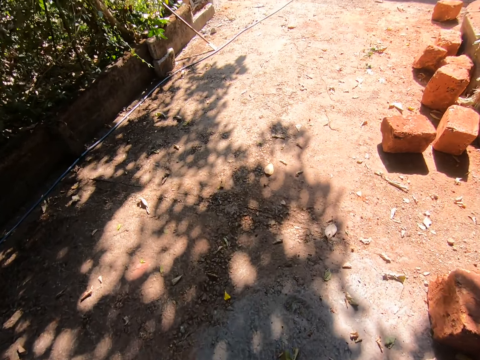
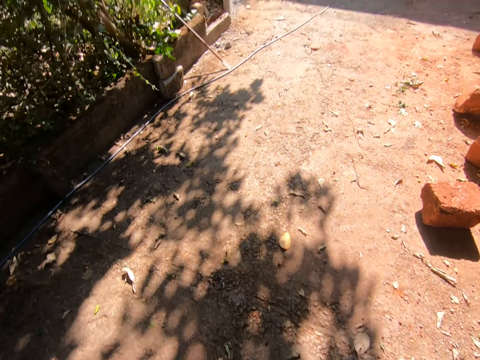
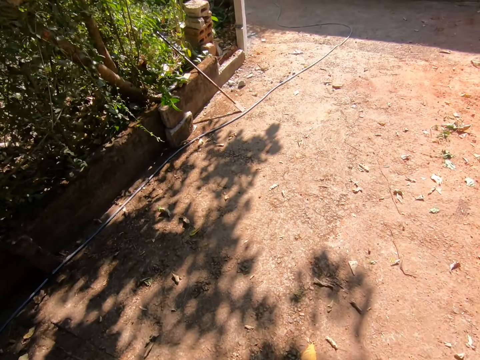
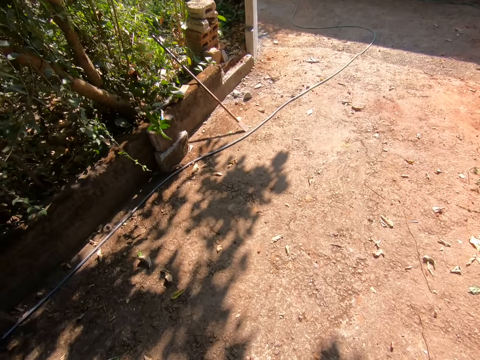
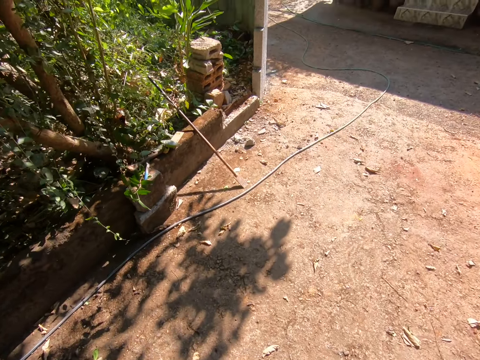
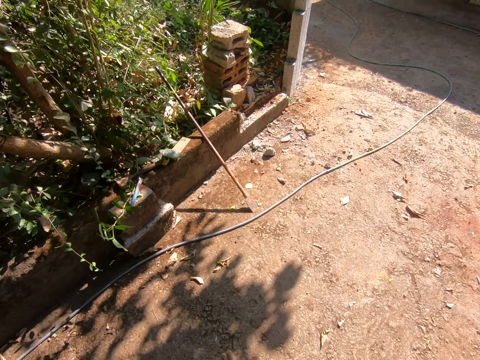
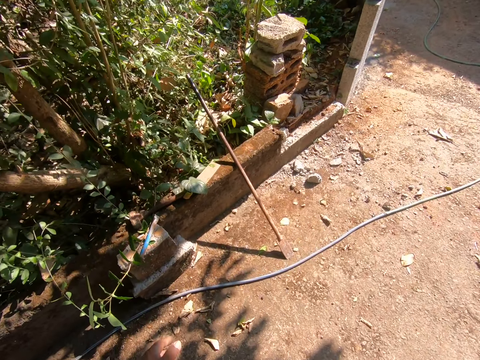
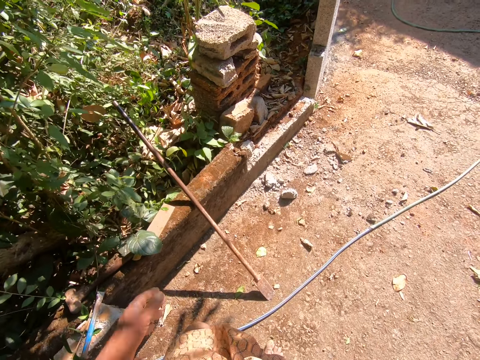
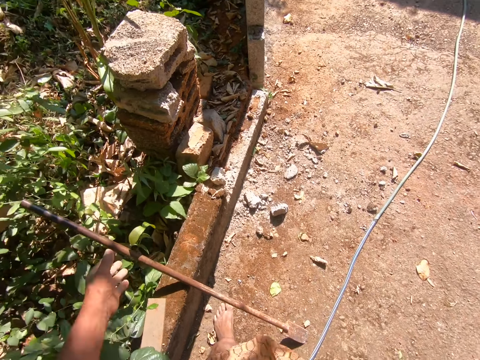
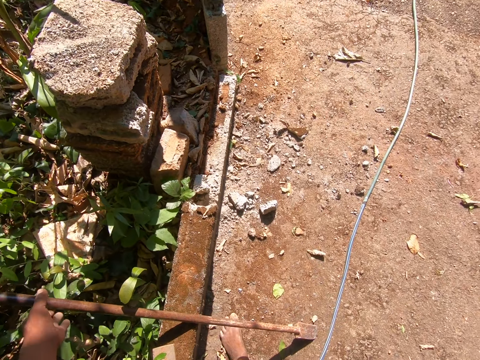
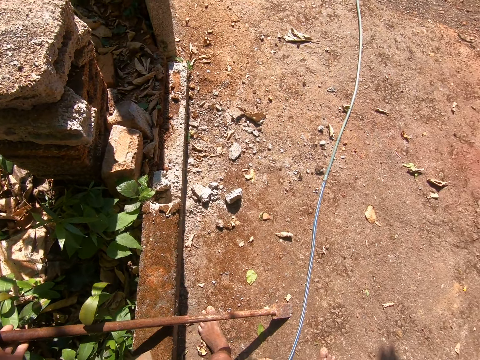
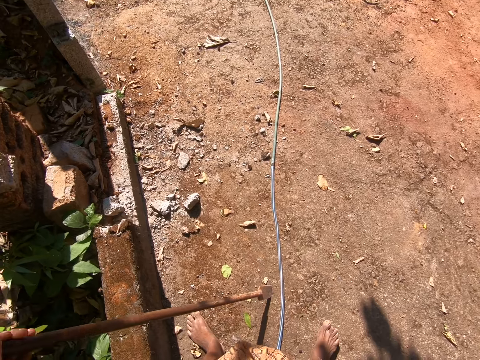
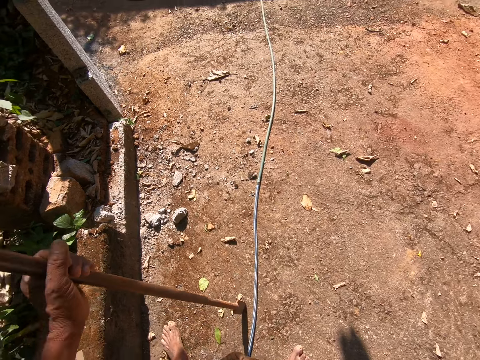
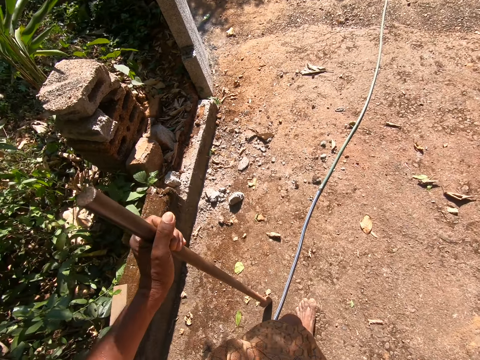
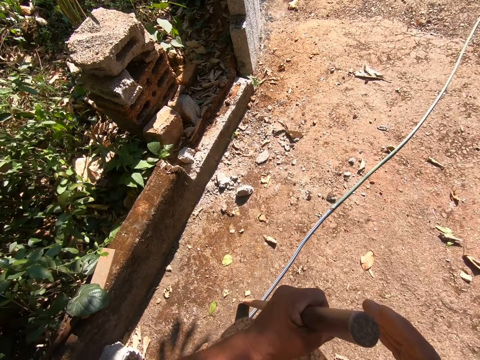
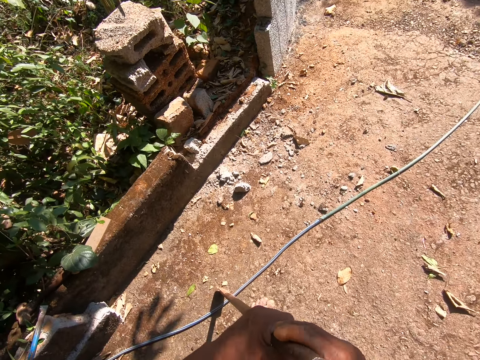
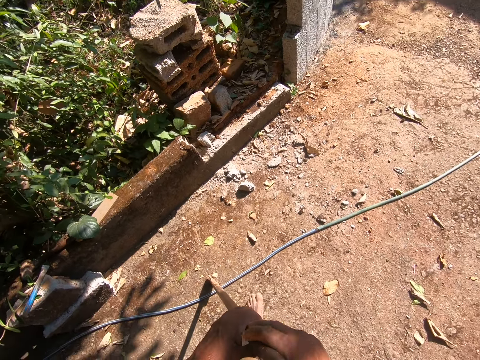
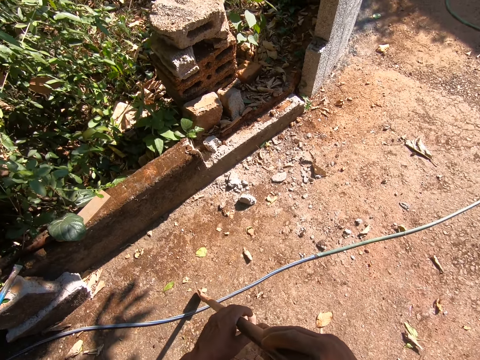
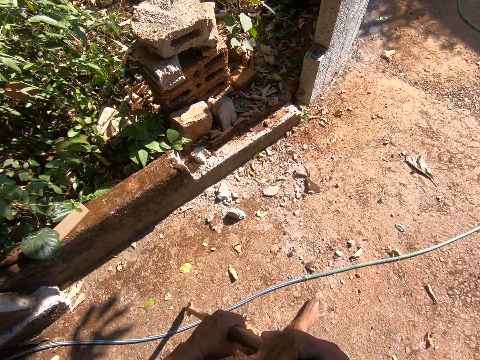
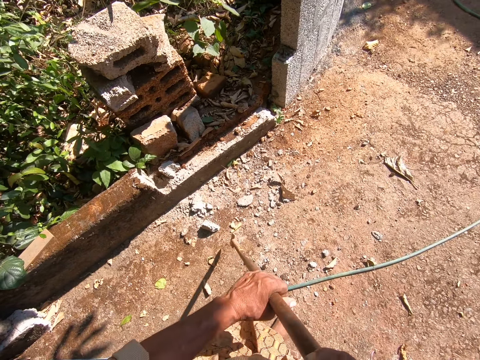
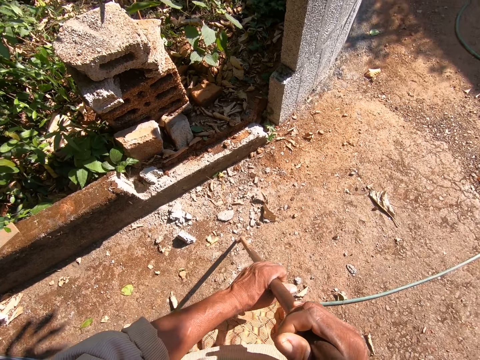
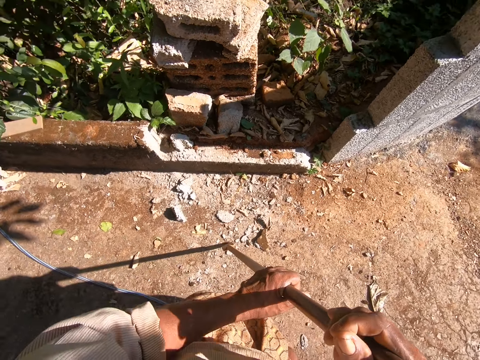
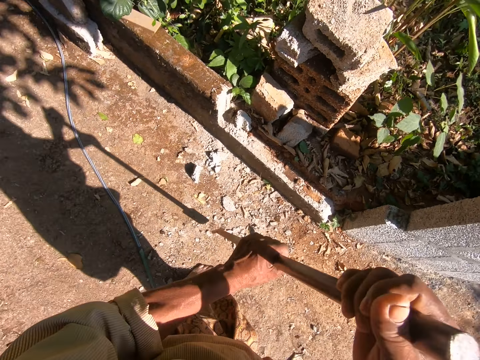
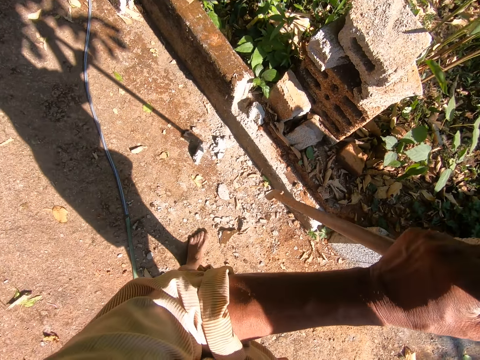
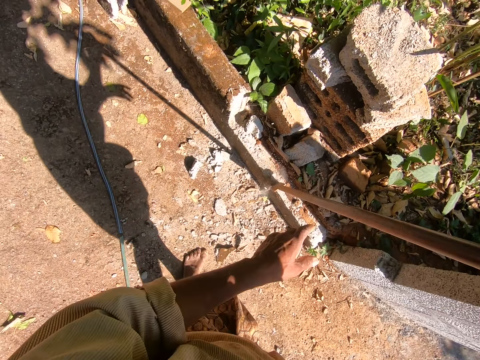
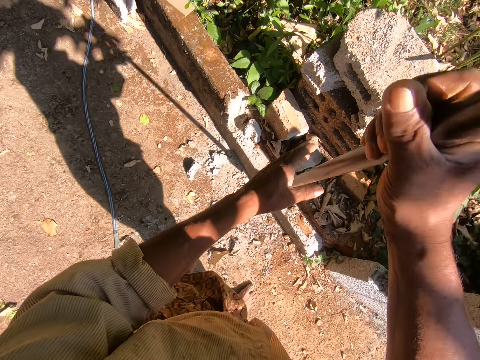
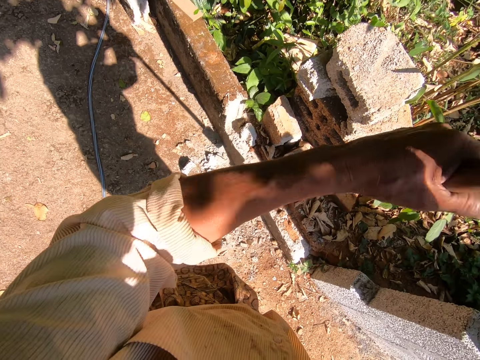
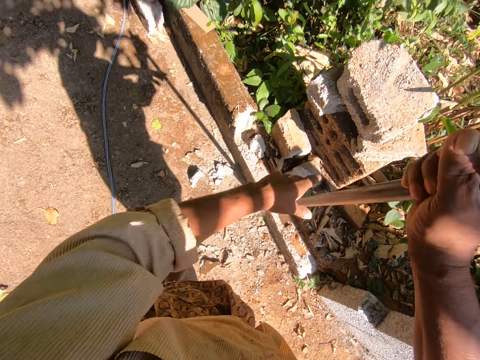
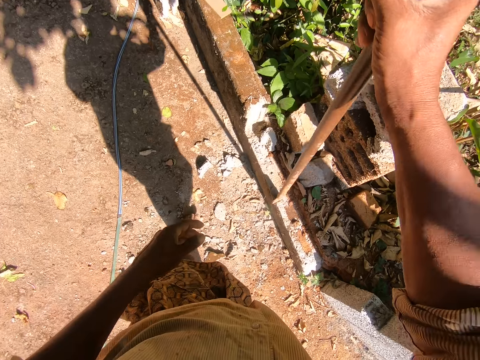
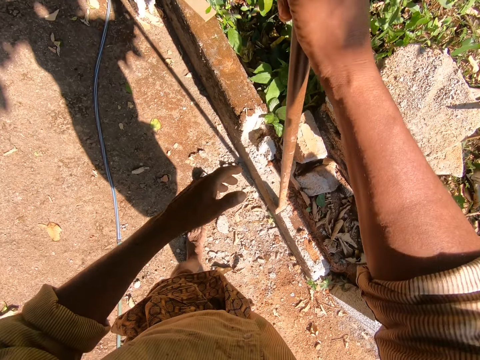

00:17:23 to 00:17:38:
The camera wearer picks the digging bar. They stare at the wall. They hold the digging bar with both hands. They walk. They drop the digging bar on the ground. They adjust the stone with the digging bar. They break the wall.
